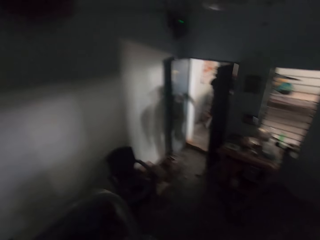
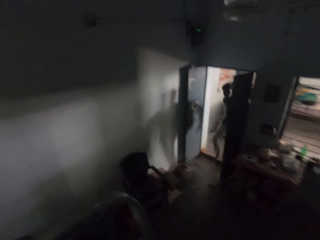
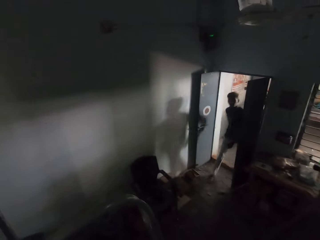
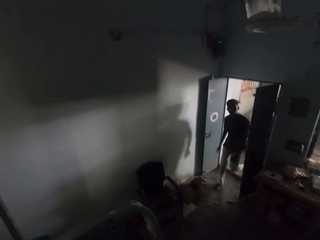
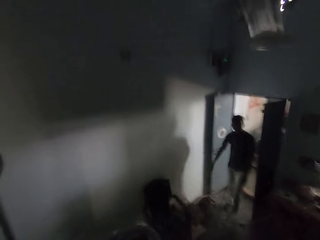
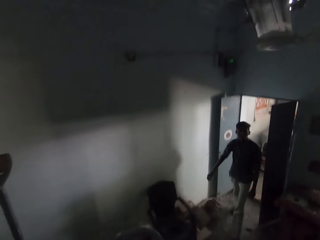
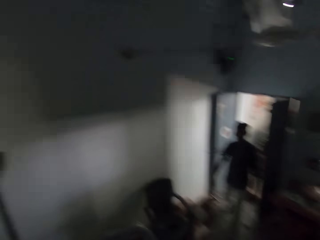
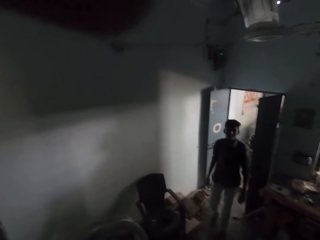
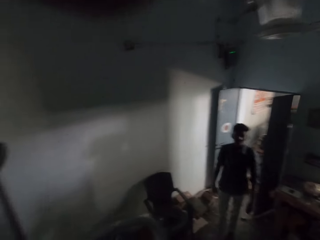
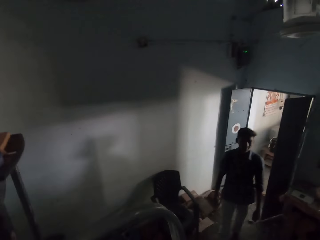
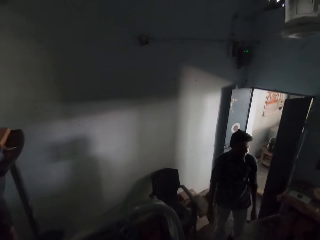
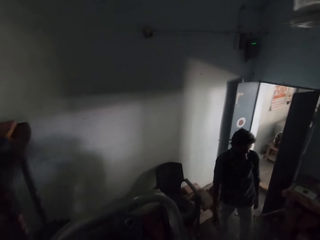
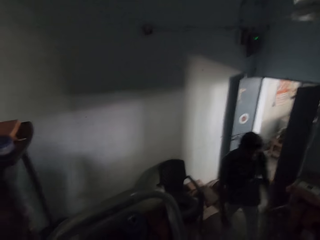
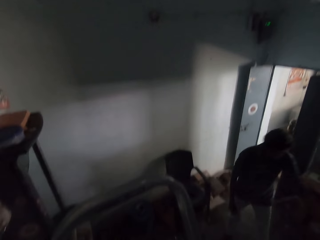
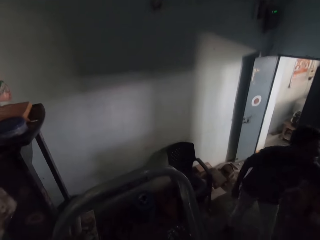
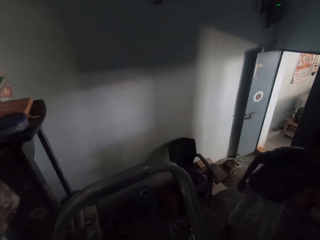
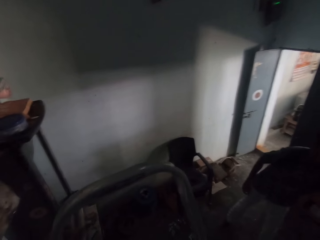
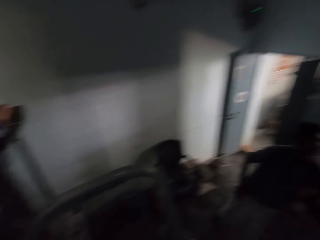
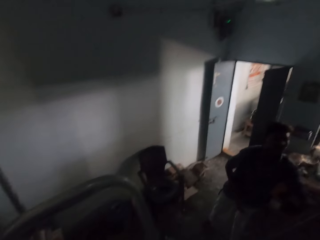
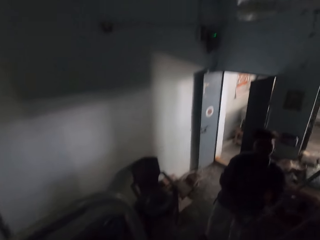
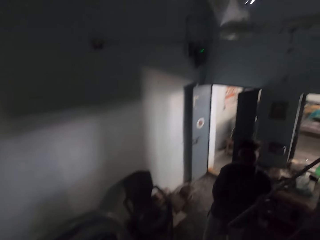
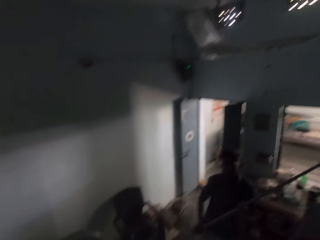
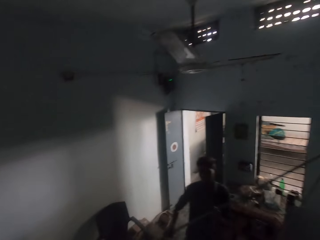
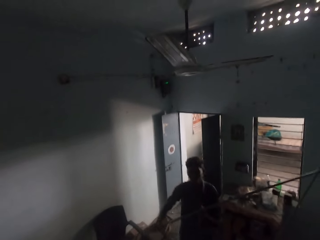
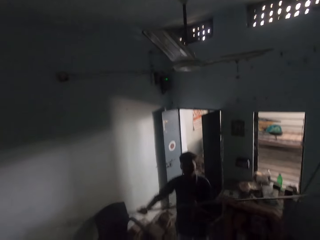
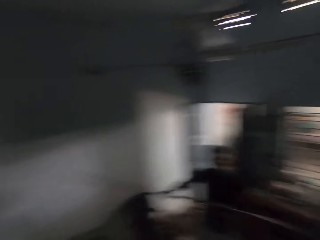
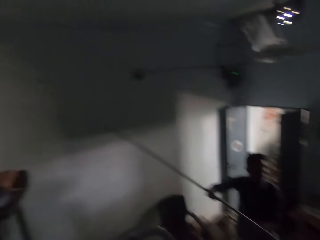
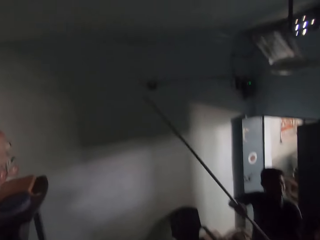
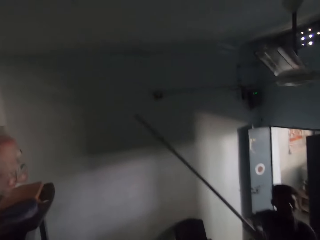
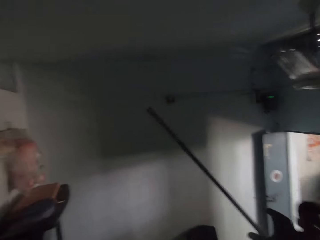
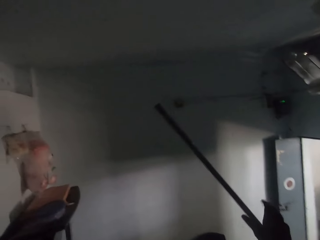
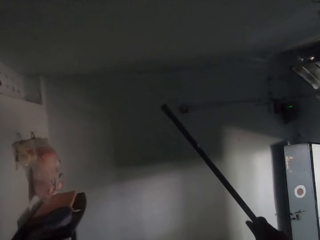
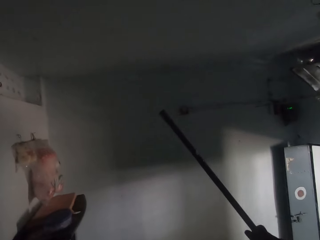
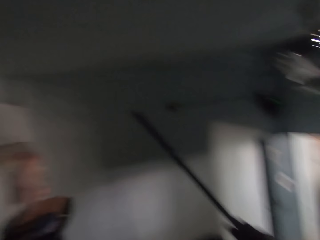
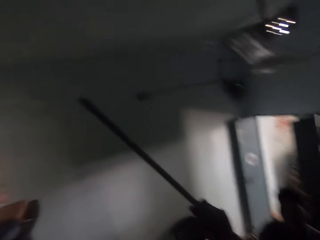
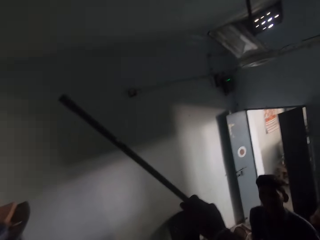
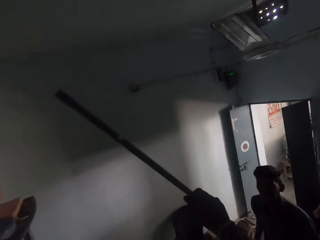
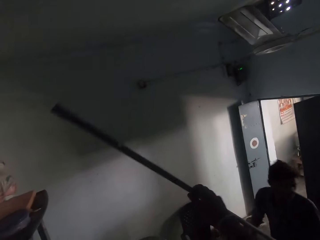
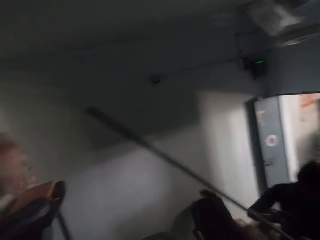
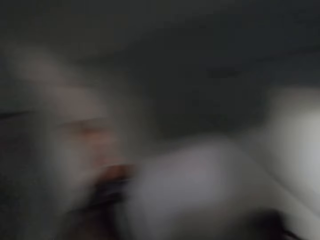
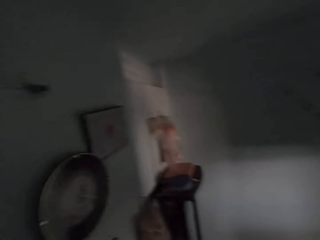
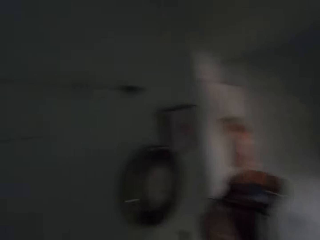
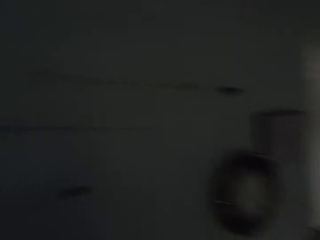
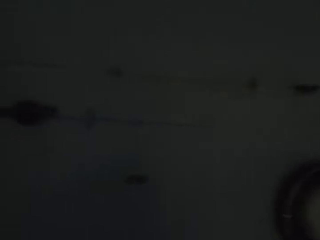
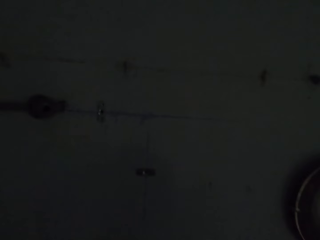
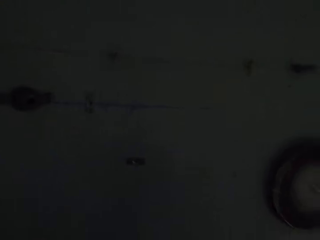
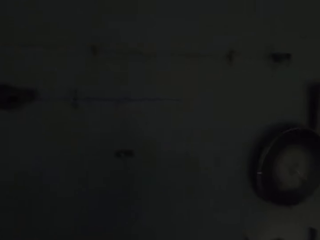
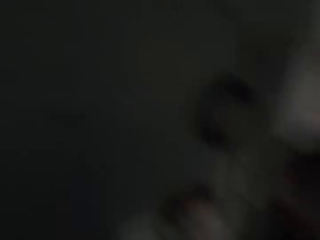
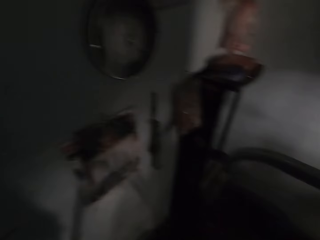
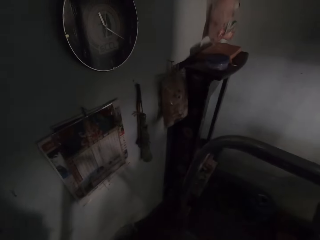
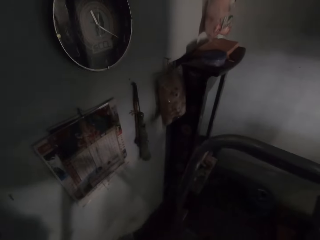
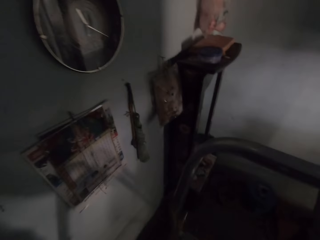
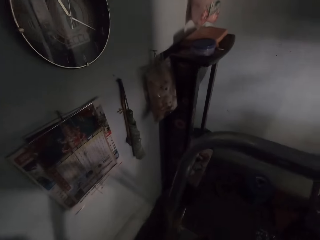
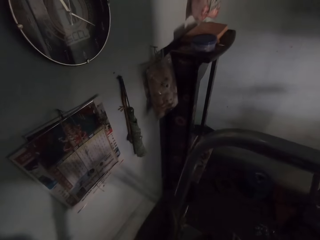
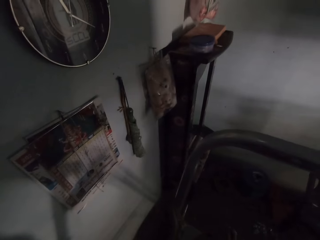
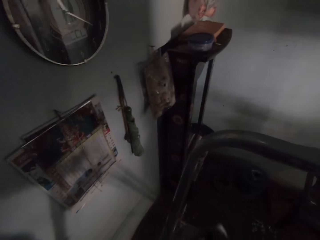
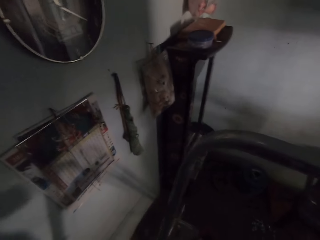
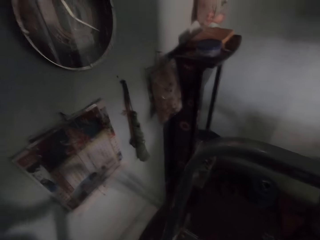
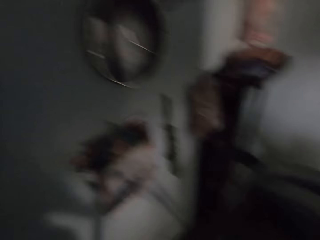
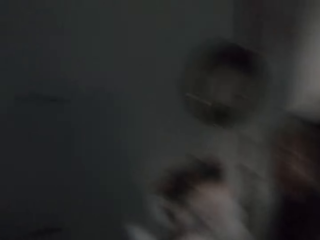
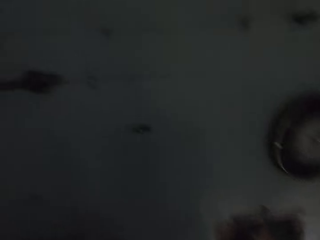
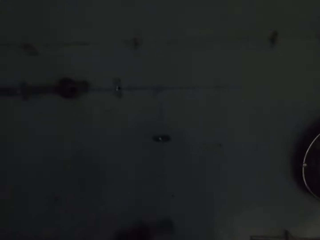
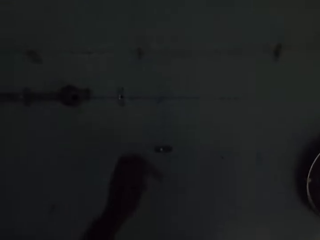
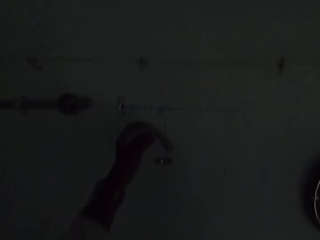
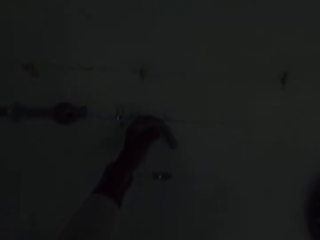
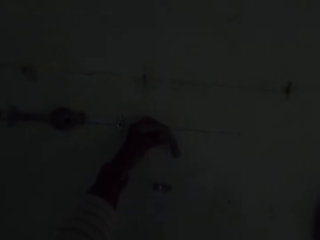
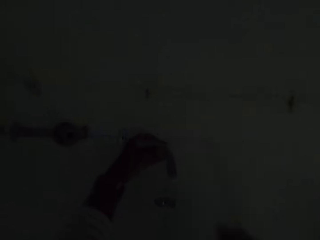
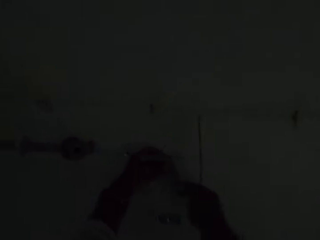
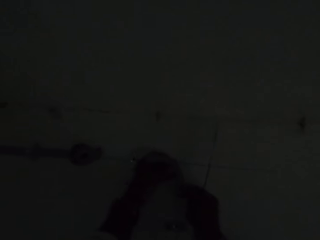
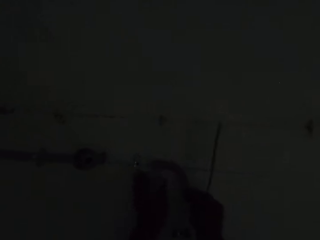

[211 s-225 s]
The camera wearer adjusts his camera with his left hand. The man walks into the room. The man speaks to the camera wearer. The man picks up a plastic pipe on the wall with his left hand. The man holds the plastic pipe with both hands. The camera wearer speaks to the man. He receives the plastic pipe from the man with his right hand. He passes the plastic pipe in his right hand to the man. The man speaks to the camera wearer. The camera wearer picks up a pipe from the container on the ladder with his right hand.

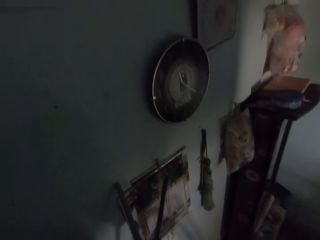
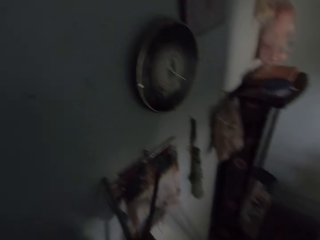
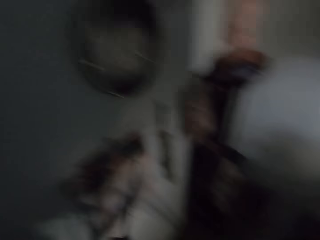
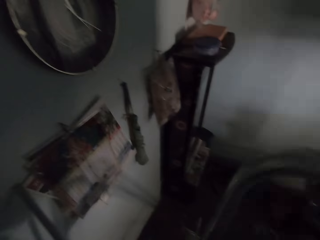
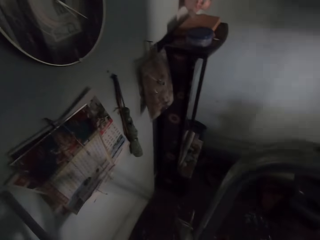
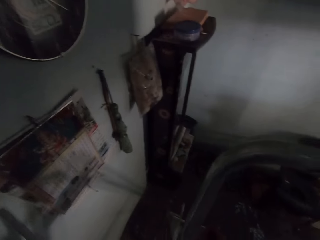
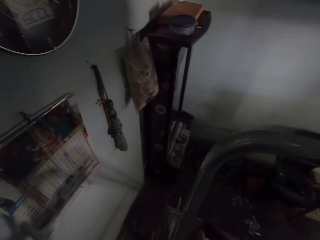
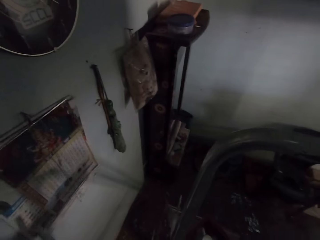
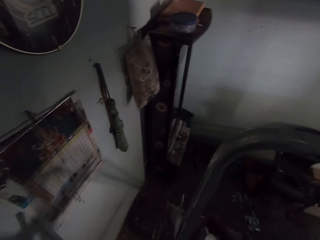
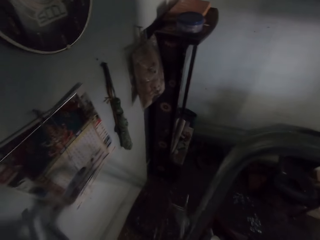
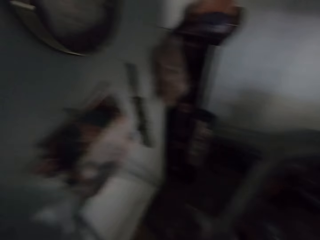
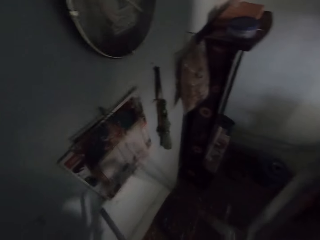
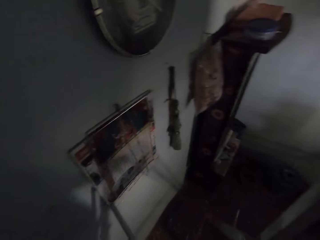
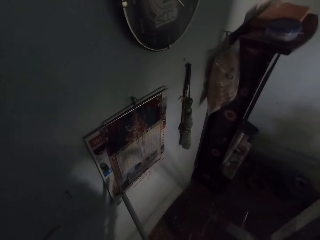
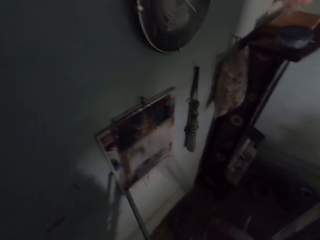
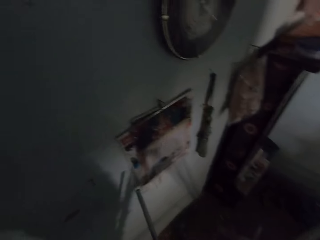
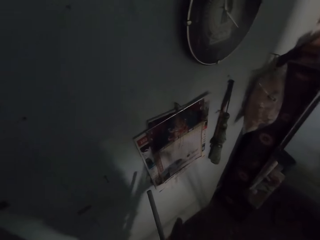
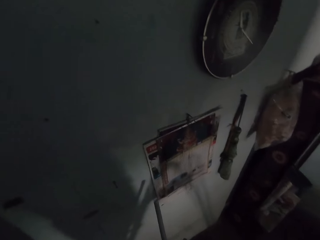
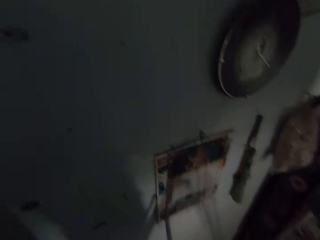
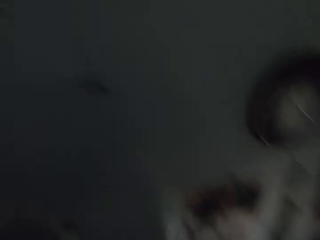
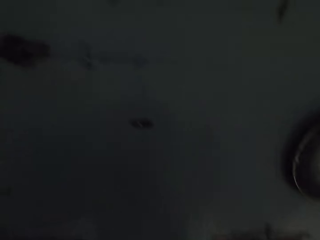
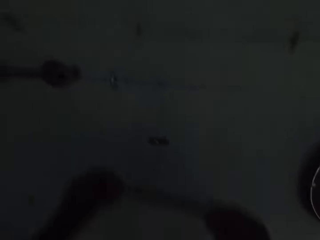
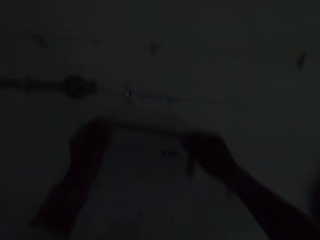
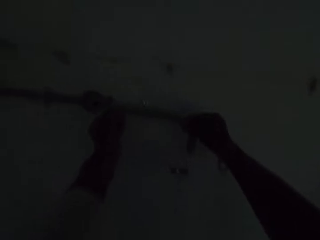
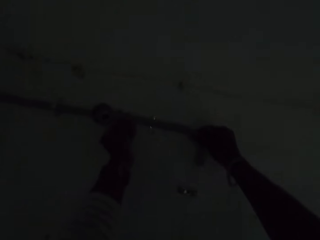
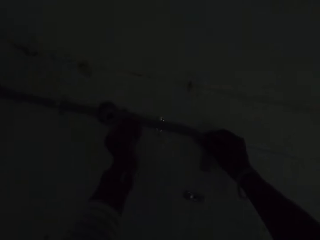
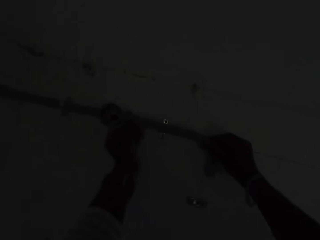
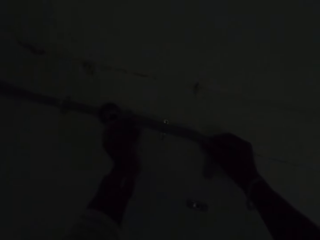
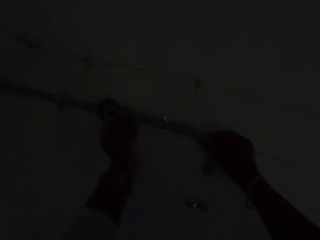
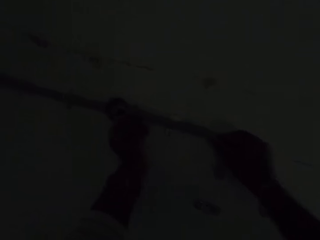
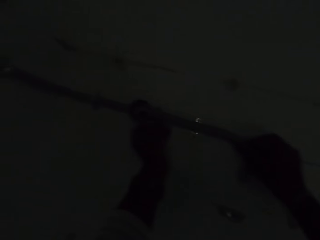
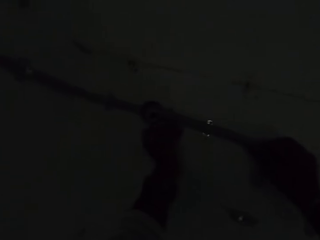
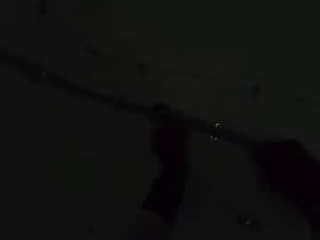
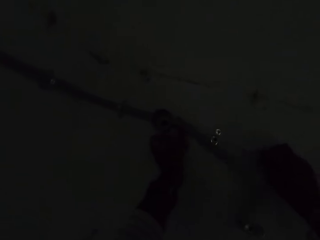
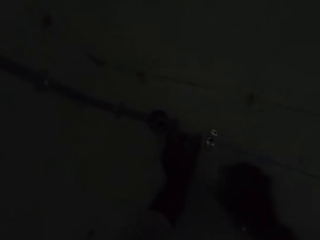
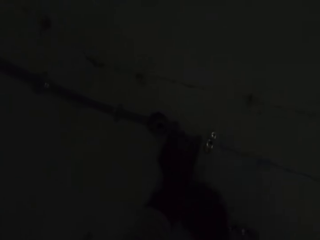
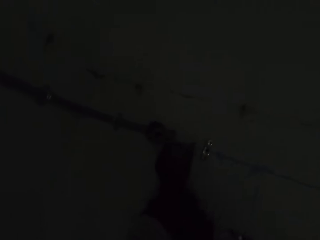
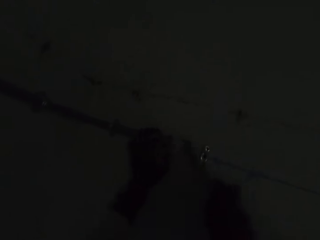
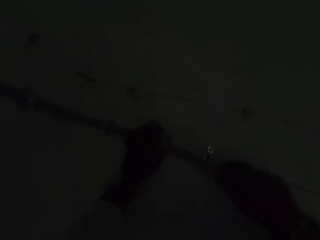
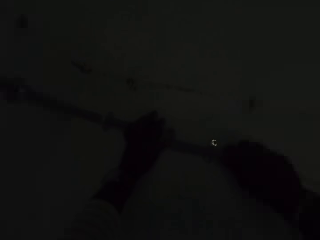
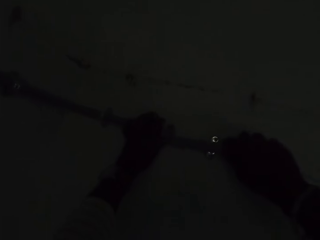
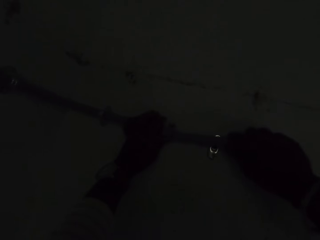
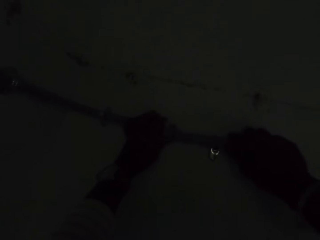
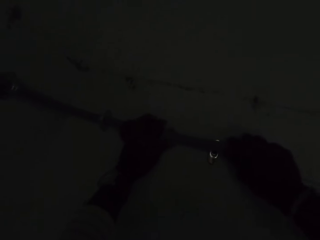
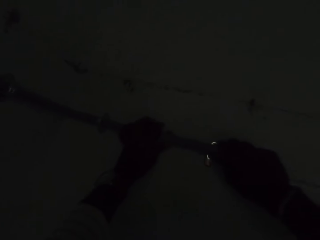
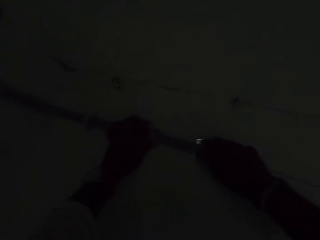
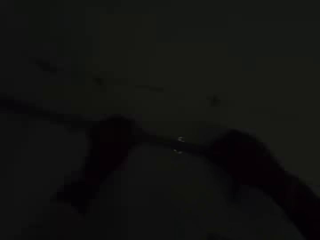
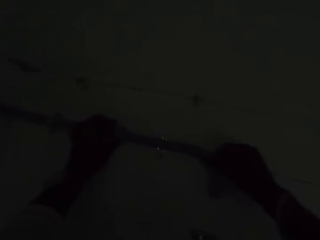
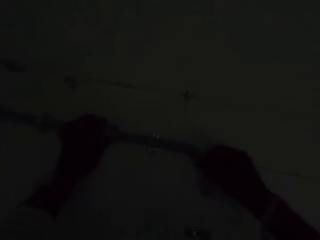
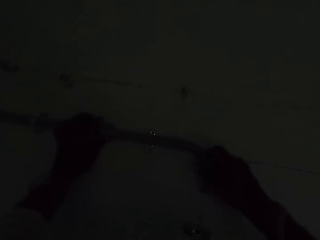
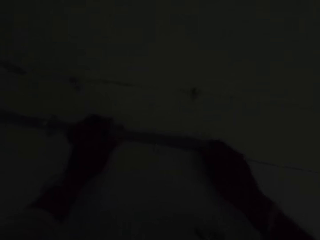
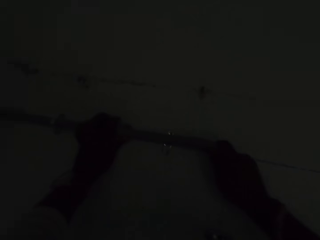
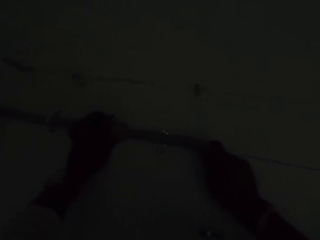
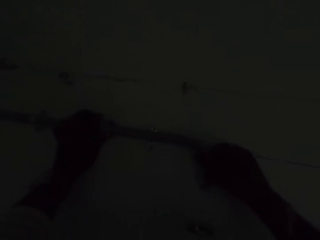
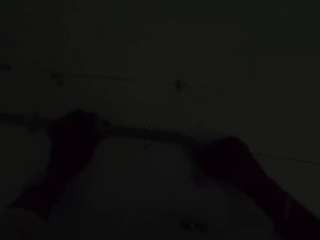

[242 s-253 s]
The camera wearer moves the pipe. He drops the plastic pipe against the wall with his right hand. He holds the cut plastic pipe with both hands. He fixes the plastic piece on the pipe connector. He places the cut plastic pipe on the wall with both hands.
